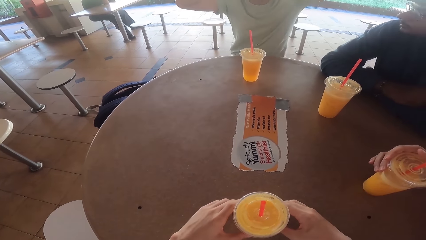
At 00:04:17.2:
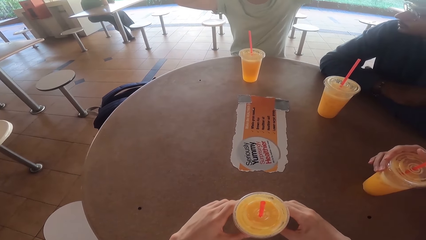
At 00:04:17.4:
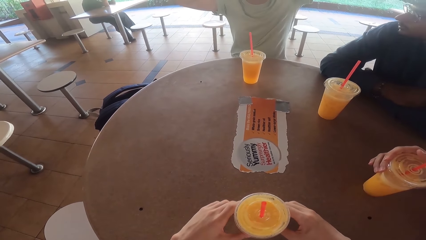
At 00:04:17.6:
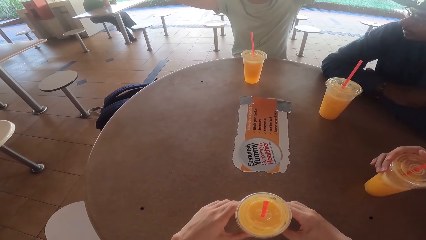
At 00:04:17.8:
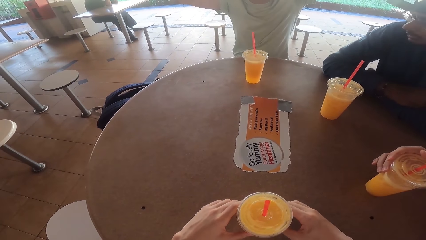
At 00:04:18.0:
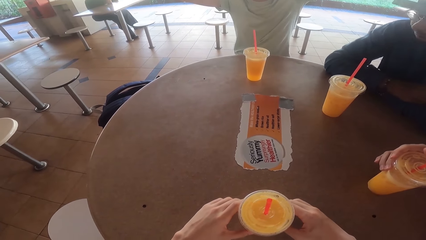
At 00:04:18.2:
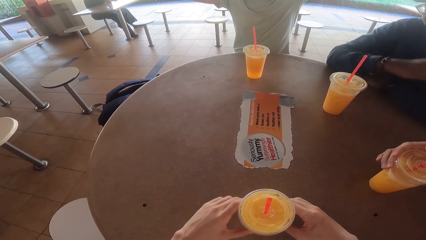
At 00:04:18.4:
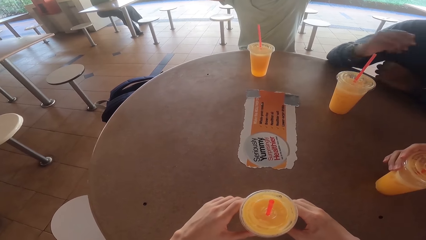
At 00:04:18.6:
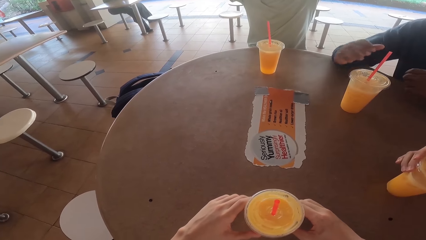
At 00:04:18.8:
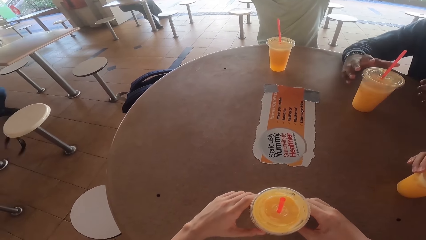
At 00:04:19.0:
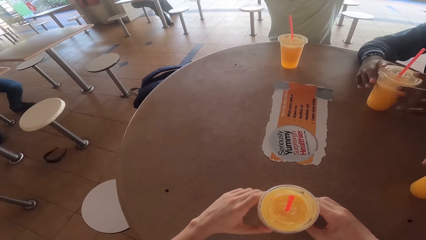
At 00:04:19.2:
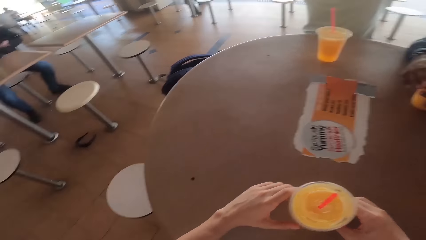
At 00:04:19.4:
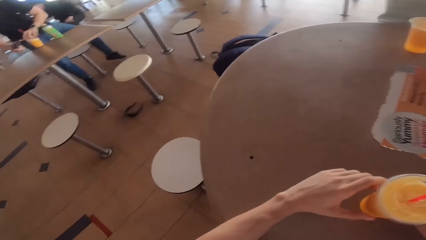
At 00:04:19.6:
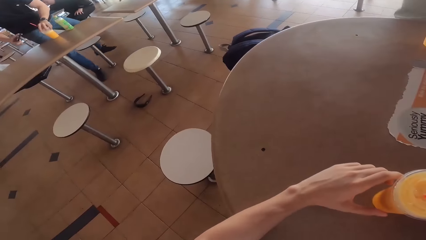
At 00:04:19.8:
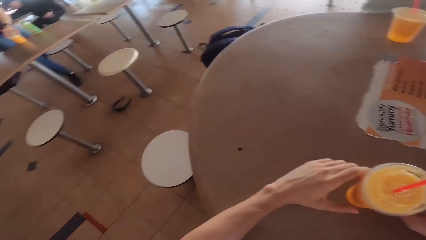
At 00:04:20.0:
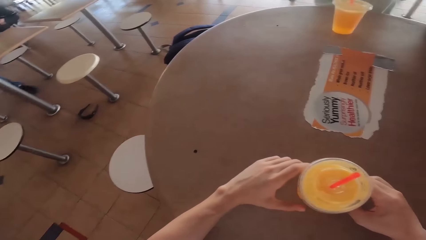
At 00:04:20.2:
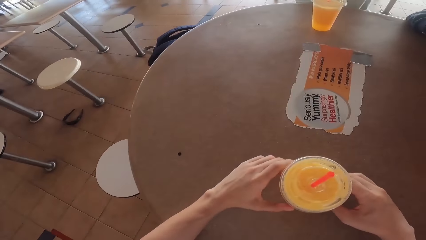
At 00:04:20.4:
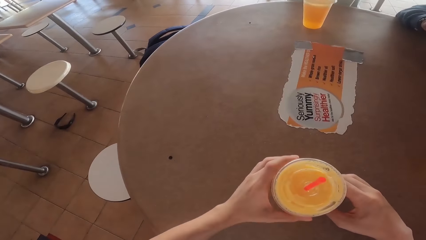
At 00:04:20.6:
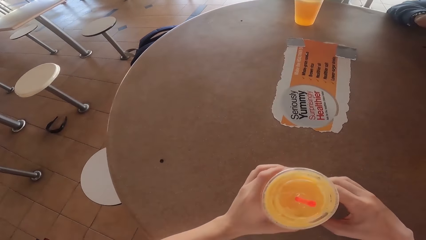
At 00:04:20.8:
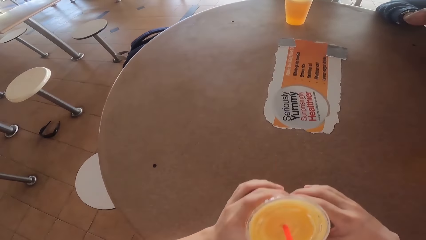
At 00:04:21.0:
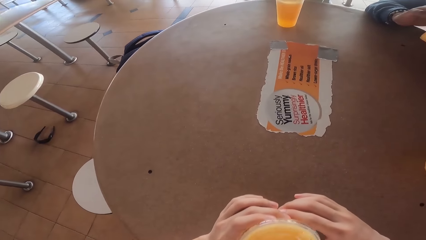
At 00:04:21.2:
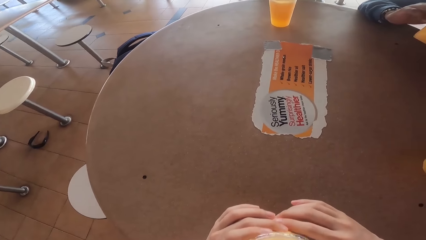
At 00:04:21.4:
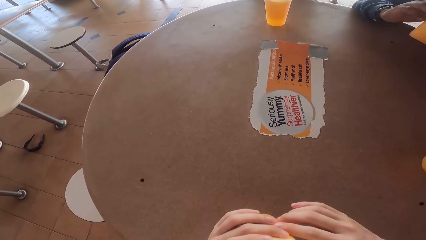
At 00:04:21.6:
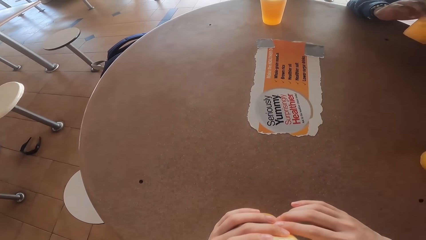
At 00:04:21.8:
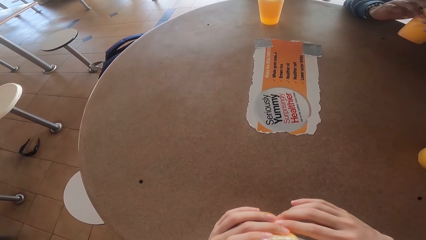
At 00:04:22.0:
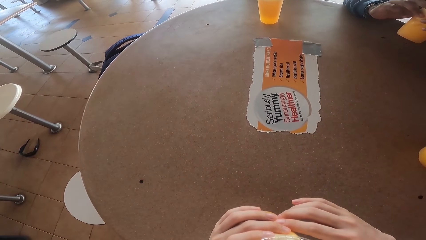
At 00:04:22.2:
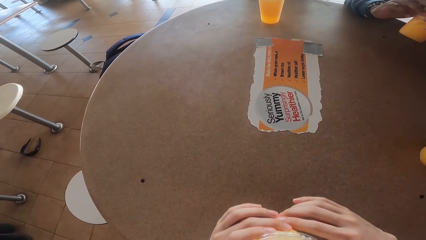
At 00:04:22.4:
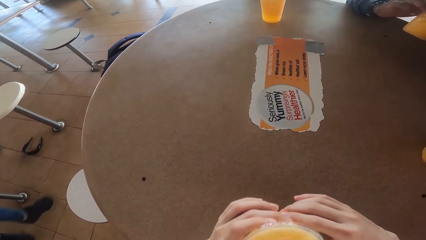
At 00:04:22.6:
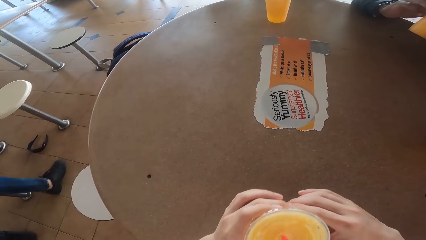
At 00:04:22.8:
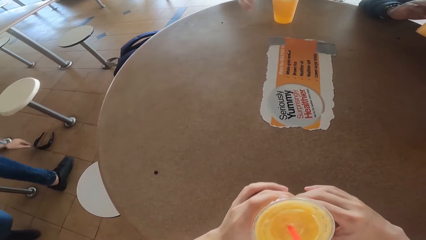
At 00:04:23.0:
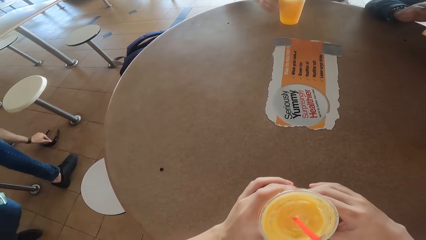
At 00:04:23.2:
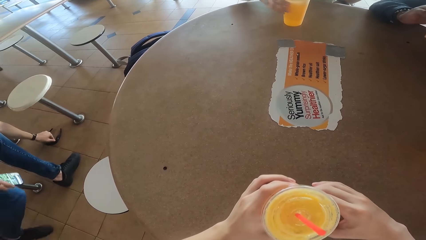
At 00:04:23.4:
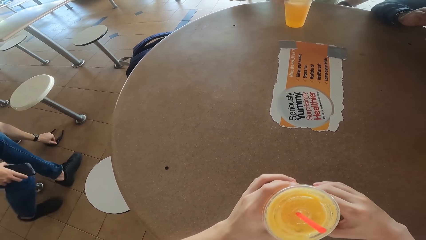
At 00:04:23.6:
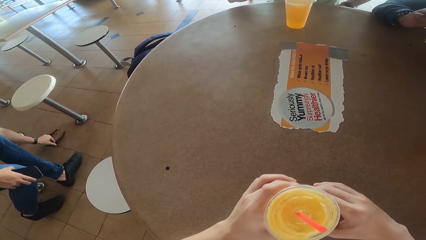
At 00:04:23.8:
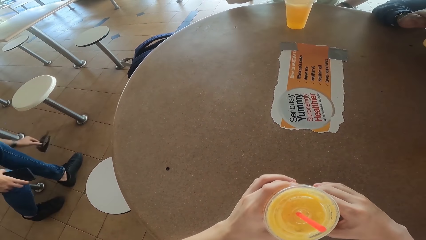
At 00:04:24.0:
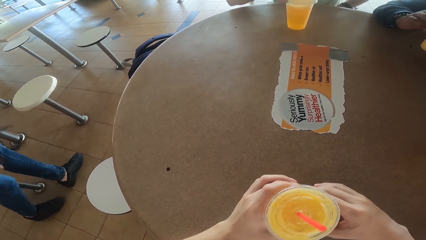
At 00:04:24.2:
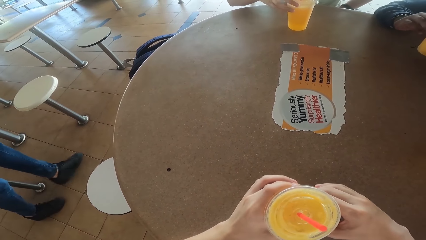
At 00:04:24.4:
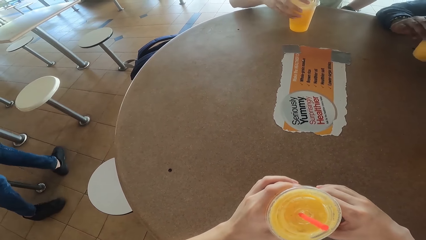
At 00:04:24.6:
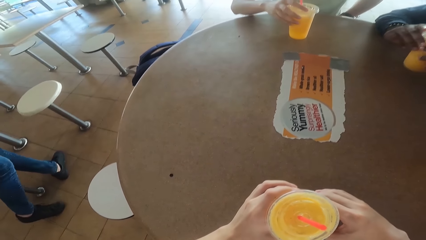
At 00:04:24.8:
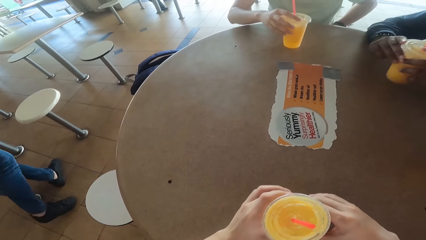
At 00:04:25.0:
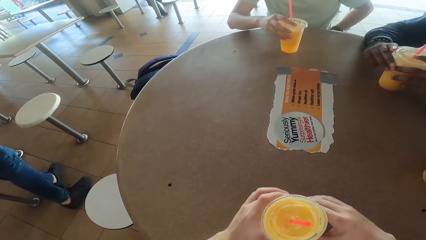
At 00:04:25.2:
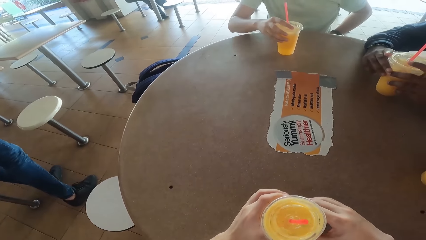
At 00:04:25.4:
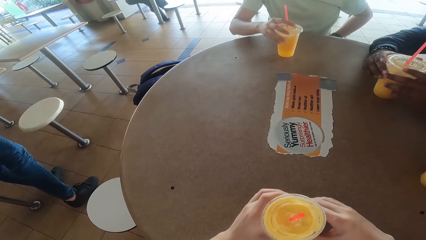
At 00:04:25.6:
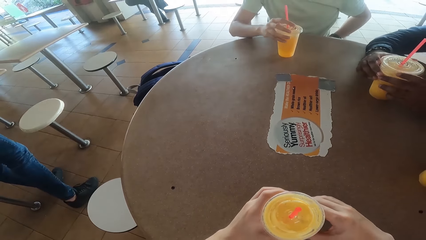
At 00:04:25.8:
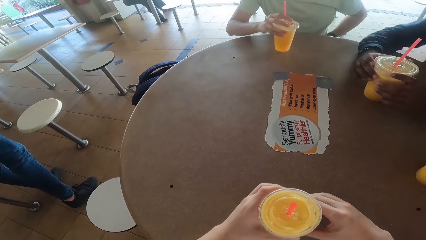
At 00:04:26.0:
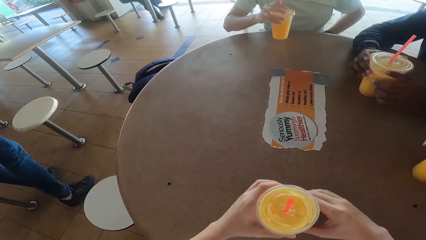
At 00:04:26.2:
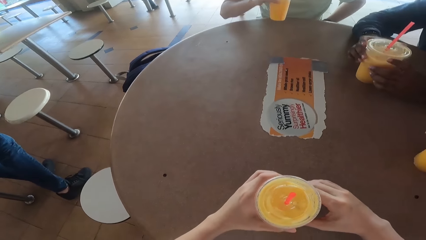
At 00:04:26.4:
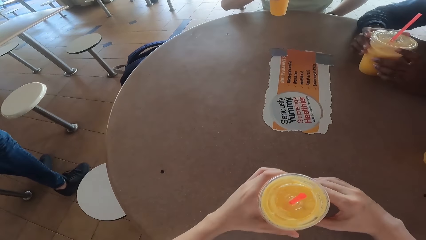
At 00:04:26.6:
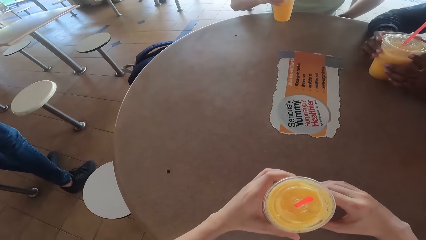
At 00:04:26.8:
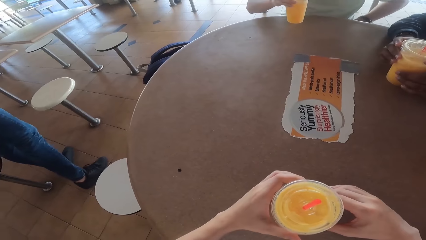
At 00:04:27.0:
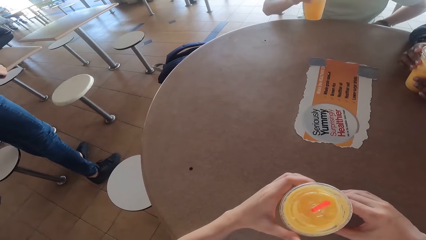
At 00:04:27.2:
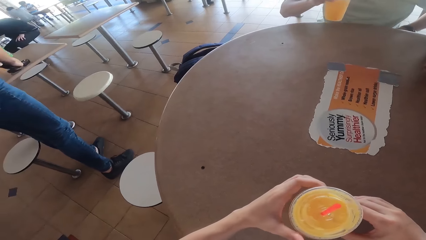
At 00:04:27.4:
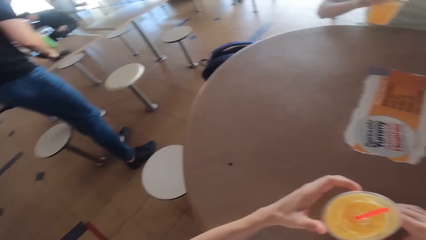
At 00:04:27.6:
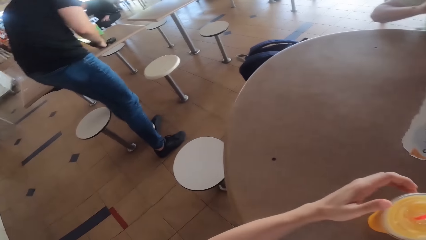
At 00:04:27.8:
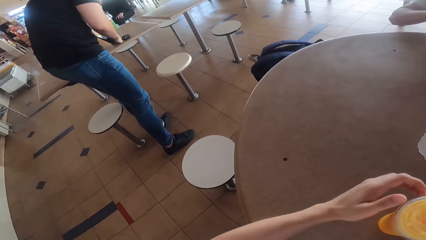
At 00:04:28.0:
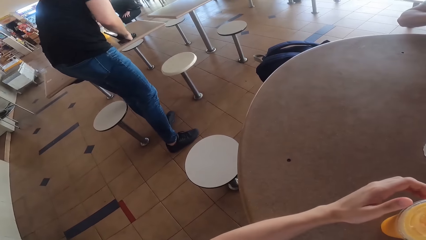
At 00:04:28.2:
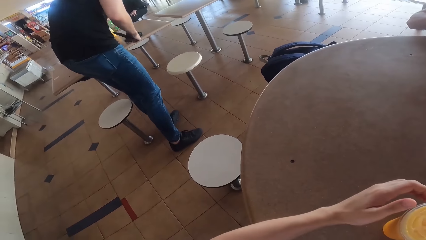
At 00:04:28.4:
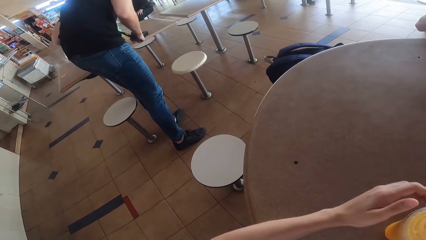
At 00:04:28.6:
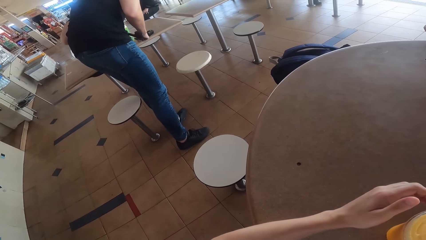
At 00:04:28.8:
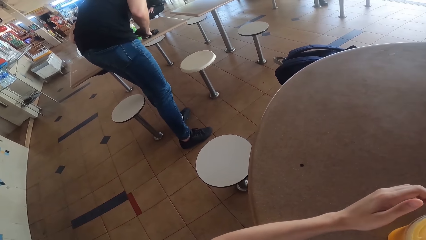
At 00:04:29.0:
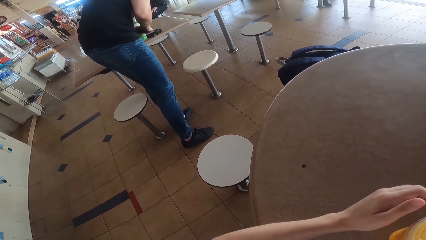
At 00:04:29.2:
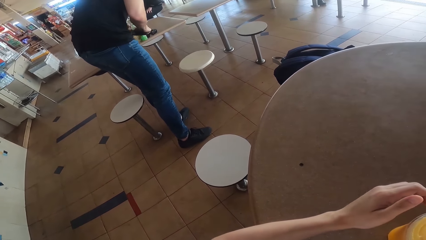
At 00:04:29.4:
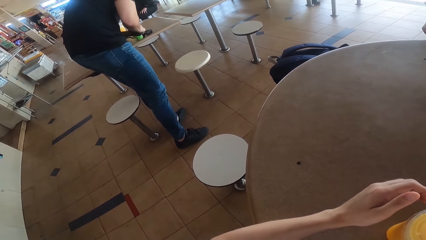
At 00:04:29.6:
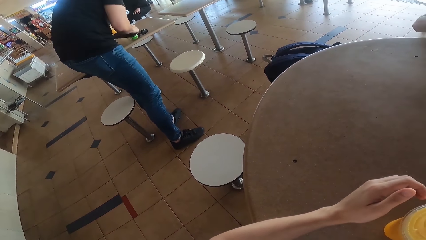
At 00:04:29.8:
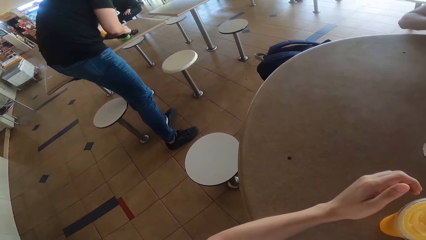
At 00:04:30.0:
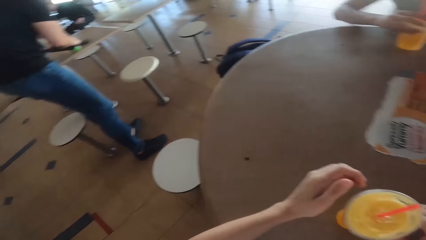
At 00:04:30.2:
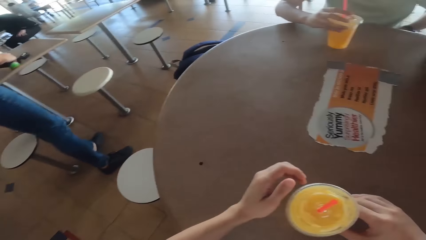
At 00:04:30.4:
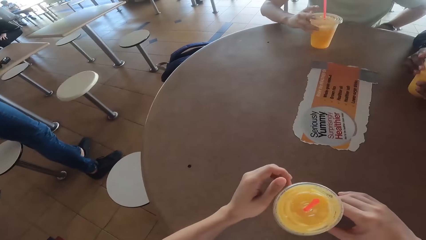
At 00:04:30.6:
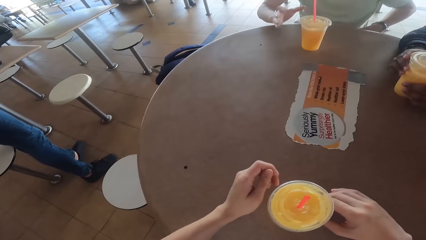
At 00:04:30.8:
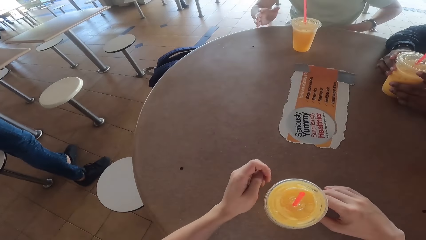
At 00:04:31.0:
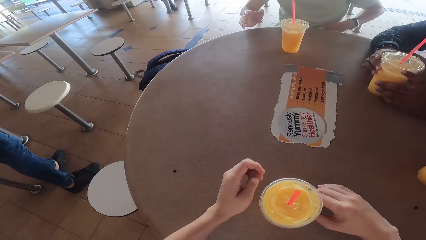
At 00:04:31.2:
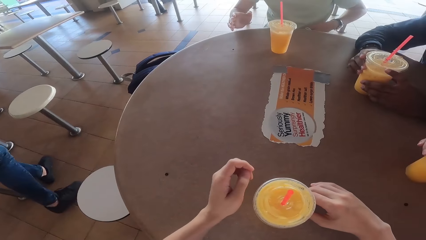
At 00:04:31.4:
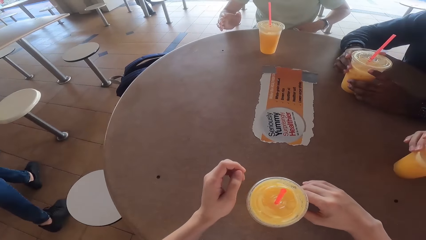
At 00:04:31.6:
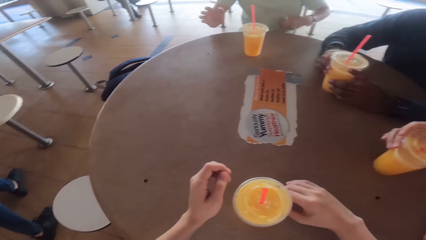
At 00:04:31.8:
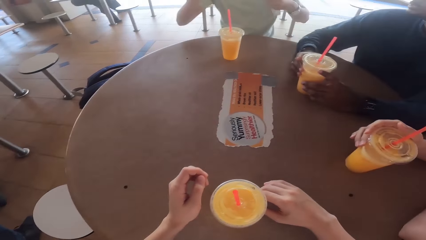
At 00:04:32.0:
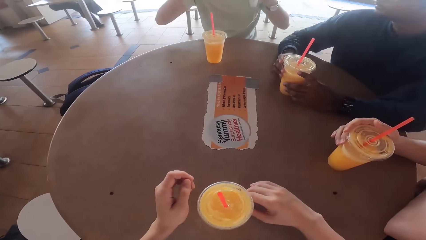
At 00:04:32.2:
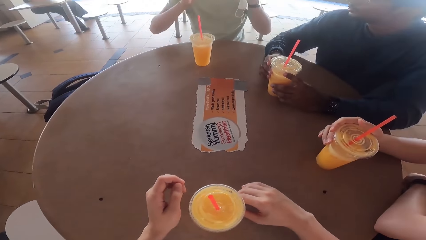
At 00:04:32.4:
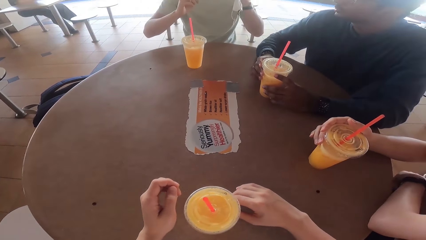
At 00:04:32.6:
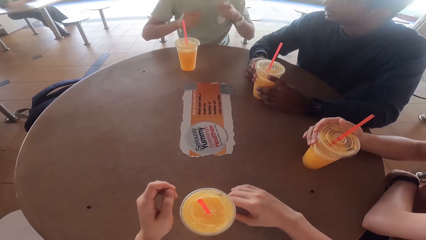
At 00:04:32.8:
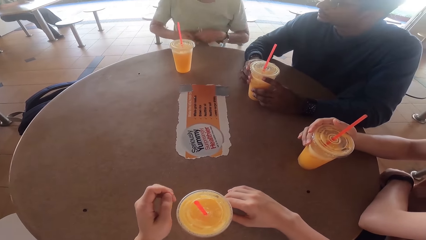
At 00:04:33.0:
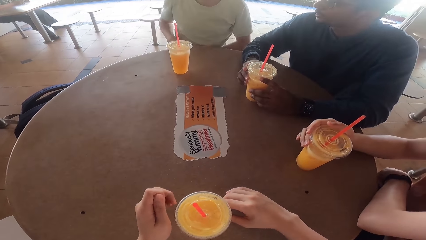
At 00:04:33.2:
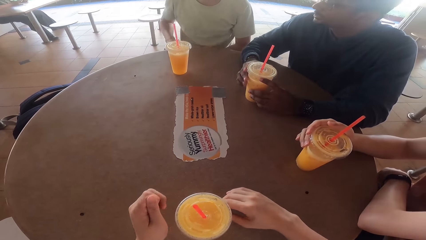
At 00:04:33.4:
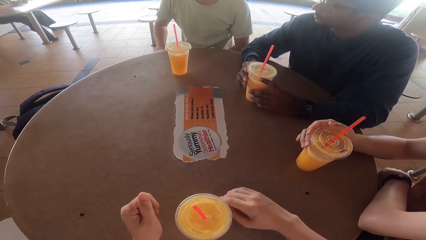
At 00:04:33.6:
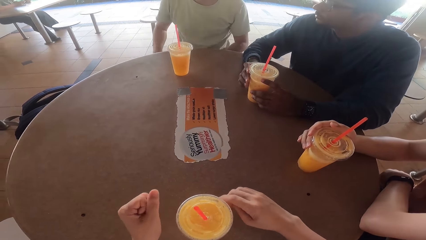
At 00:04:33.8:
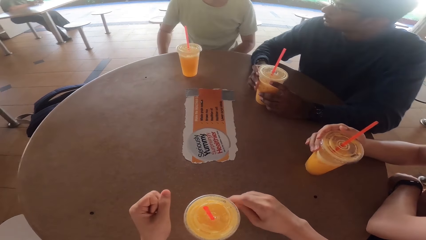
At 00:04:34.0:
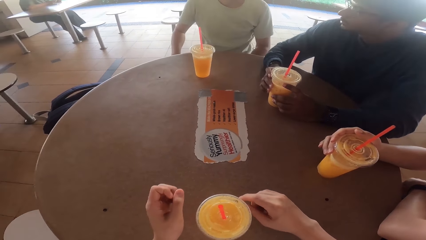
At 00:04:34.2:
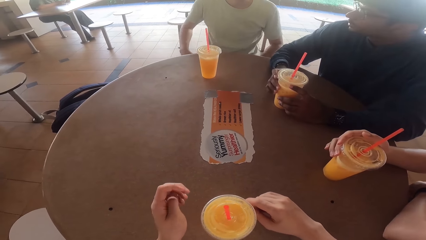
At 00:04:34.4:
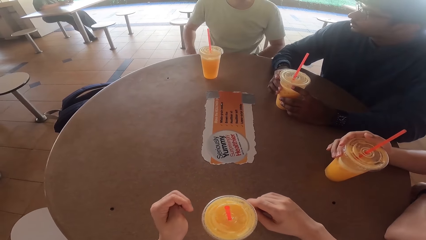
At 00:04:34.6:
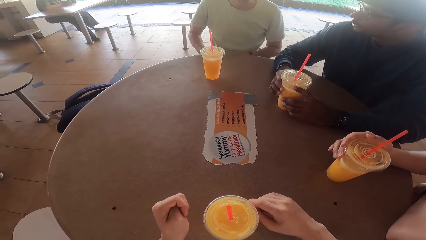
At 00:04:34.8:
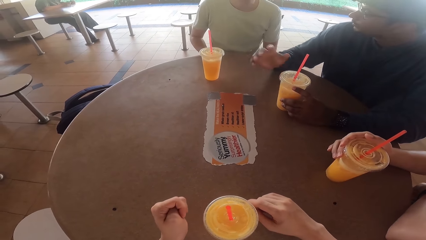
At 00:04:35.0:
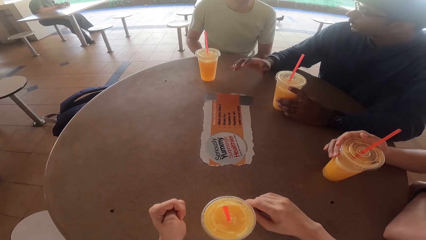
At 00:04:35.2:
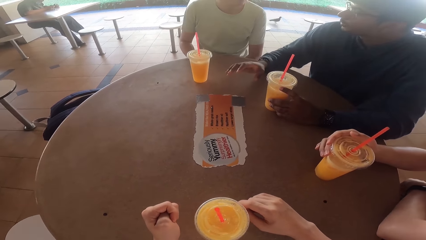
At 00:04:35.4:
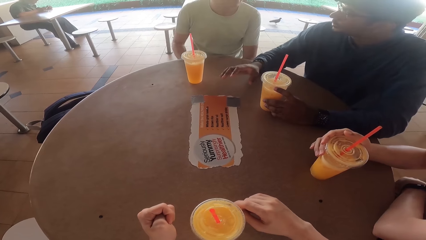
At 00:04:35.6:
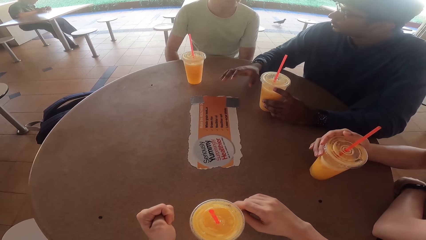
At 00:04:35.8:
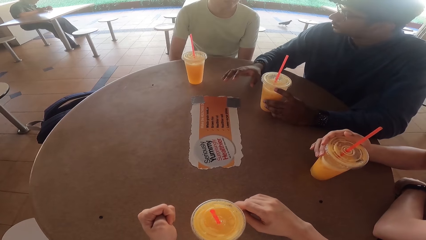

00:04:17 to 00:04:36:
A person picks the juice from the table. The person drinks the juice. The camera wearer drinks the juice. They put the juice on the table. The person talks to two other people and the camera wearer.
